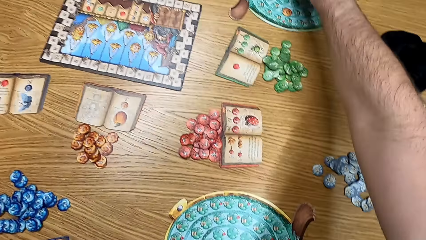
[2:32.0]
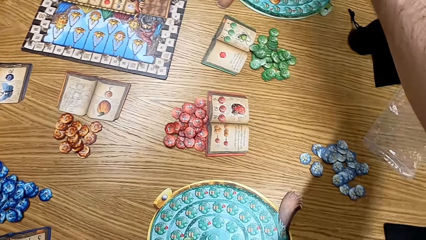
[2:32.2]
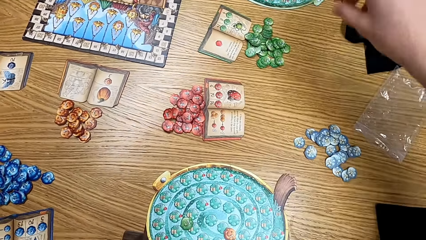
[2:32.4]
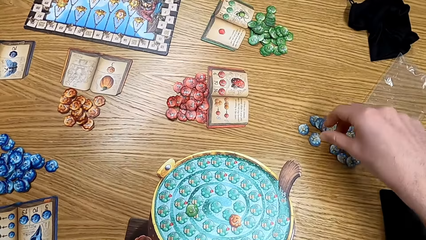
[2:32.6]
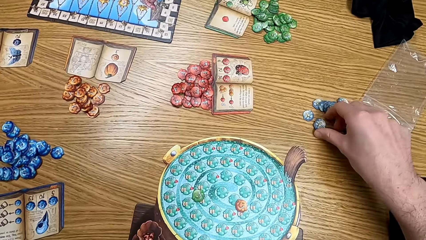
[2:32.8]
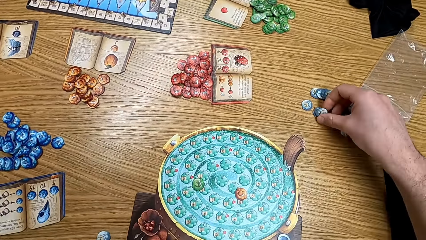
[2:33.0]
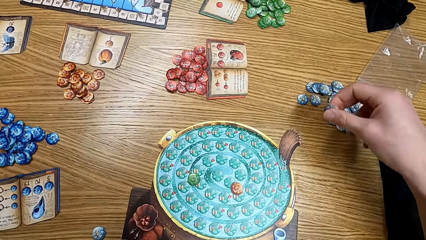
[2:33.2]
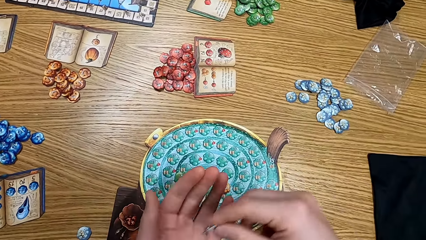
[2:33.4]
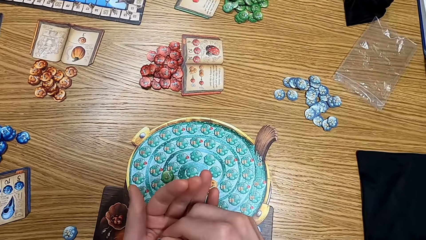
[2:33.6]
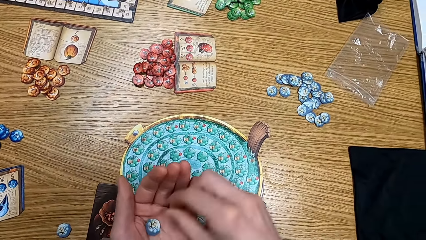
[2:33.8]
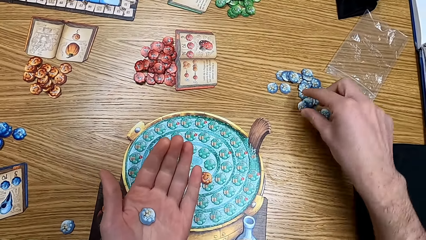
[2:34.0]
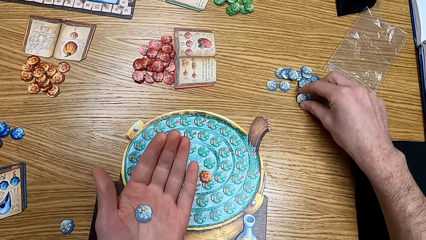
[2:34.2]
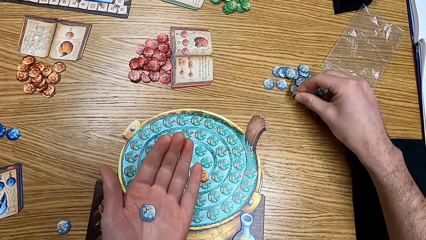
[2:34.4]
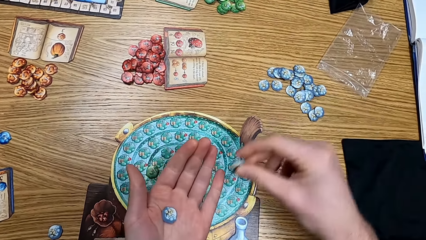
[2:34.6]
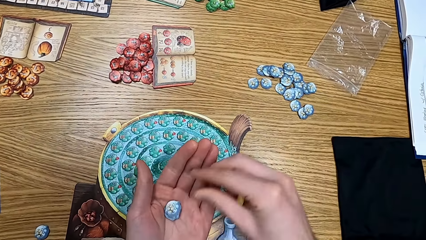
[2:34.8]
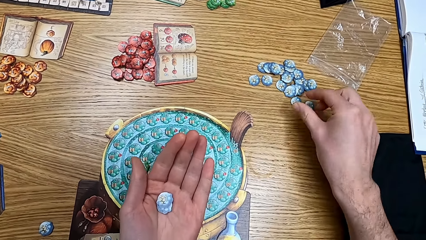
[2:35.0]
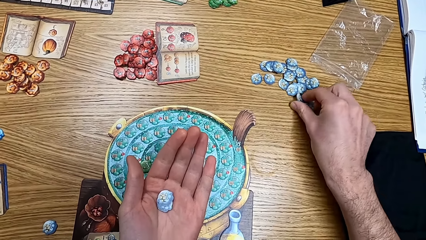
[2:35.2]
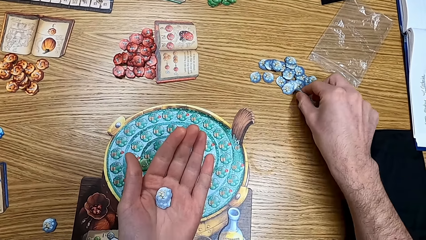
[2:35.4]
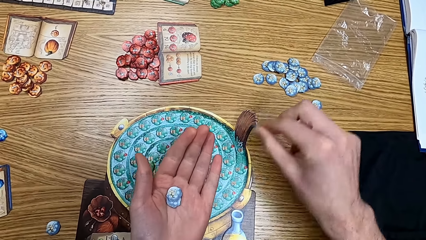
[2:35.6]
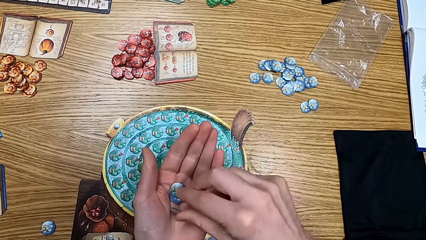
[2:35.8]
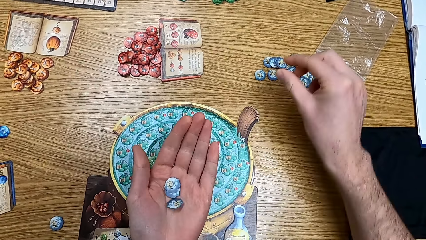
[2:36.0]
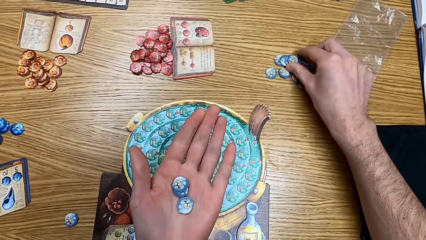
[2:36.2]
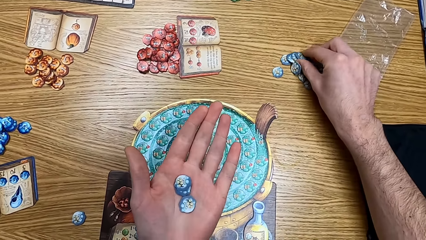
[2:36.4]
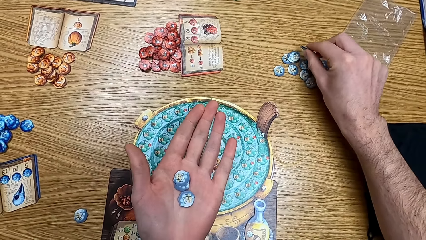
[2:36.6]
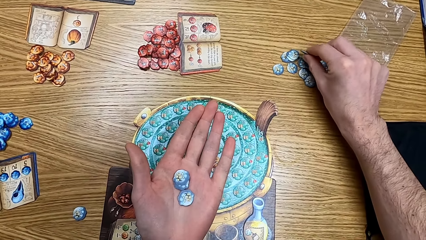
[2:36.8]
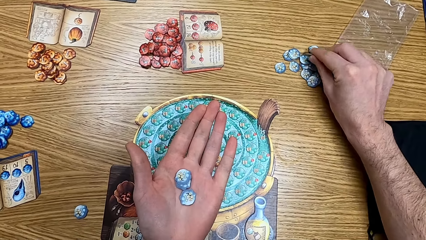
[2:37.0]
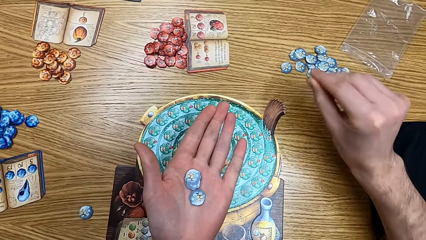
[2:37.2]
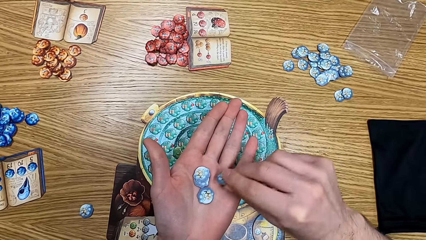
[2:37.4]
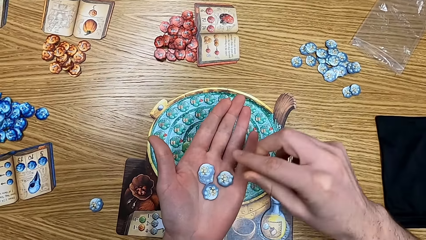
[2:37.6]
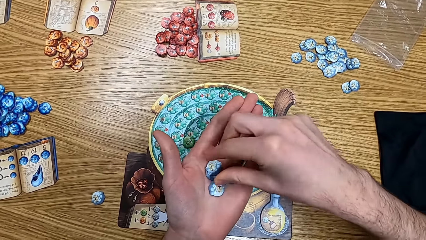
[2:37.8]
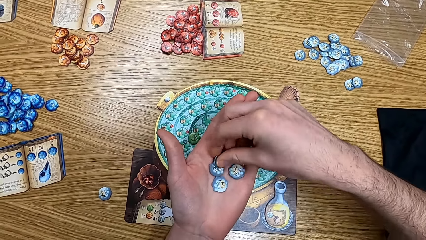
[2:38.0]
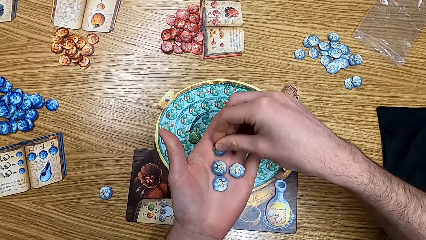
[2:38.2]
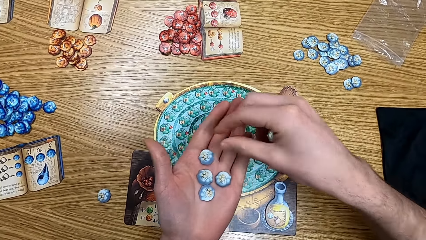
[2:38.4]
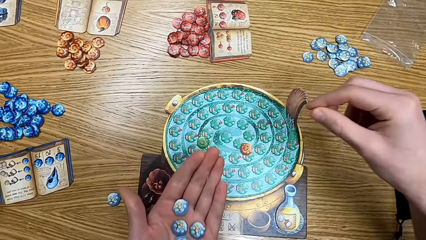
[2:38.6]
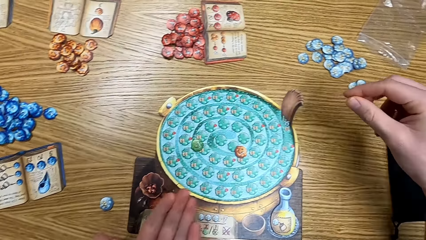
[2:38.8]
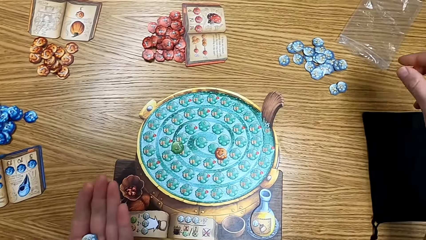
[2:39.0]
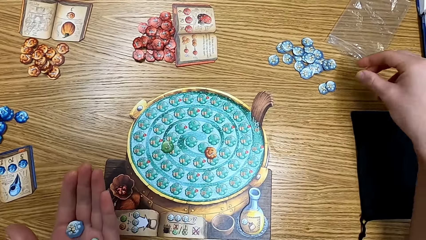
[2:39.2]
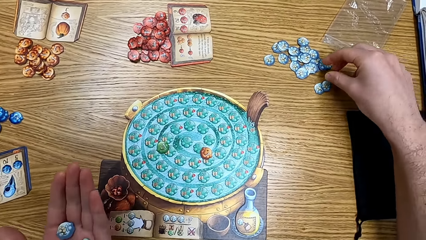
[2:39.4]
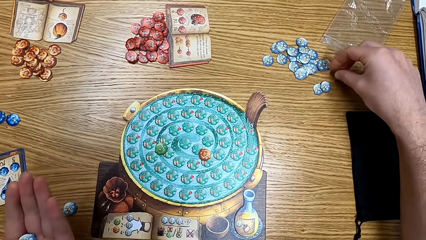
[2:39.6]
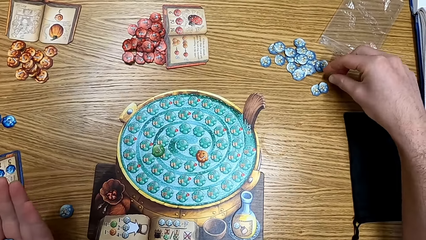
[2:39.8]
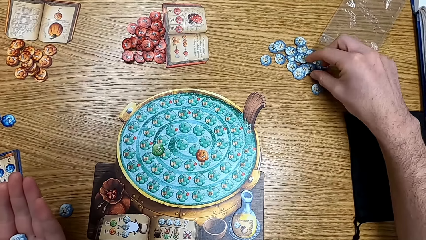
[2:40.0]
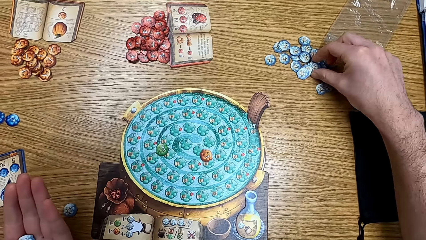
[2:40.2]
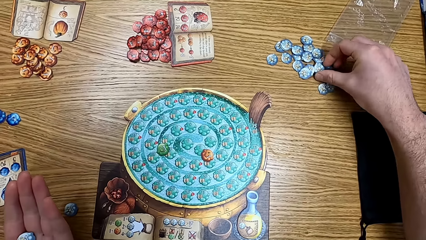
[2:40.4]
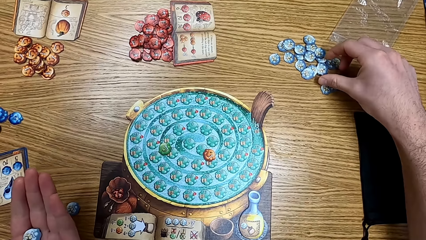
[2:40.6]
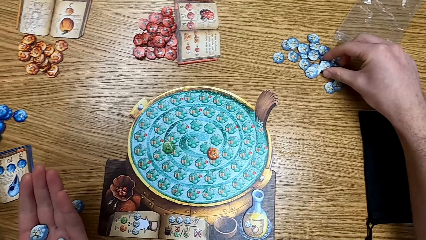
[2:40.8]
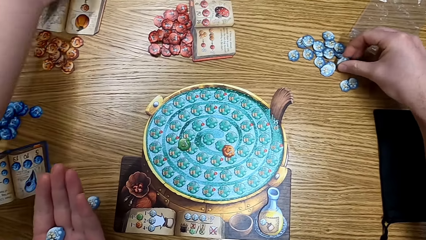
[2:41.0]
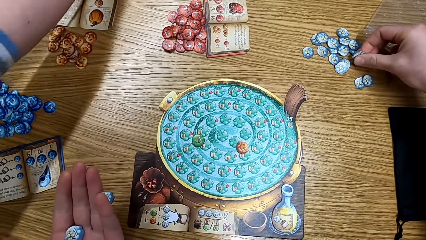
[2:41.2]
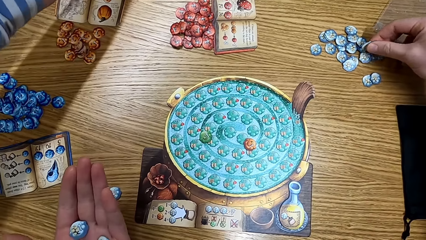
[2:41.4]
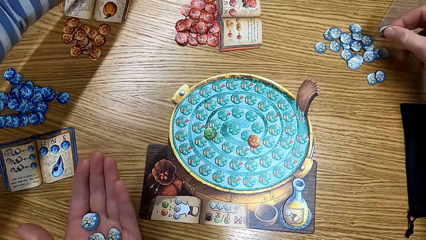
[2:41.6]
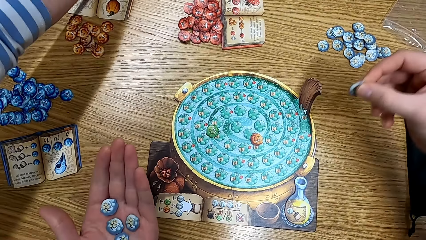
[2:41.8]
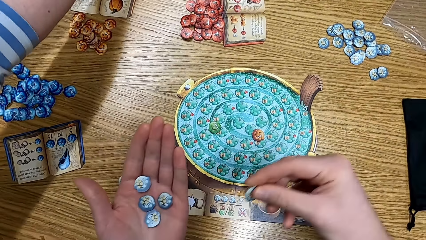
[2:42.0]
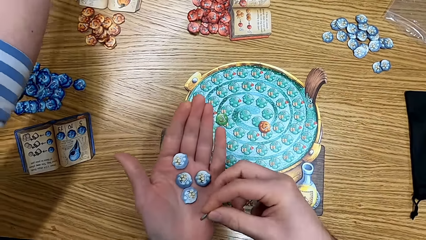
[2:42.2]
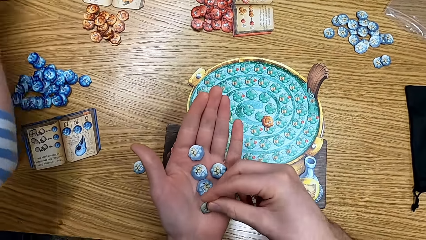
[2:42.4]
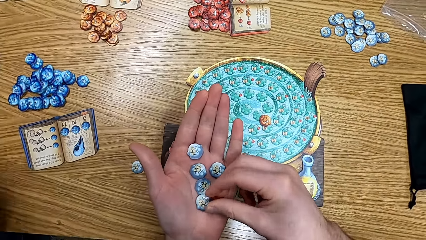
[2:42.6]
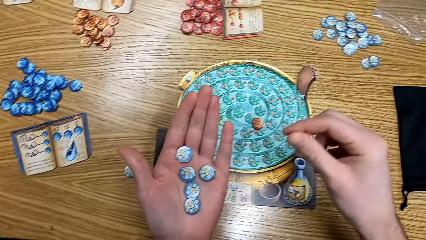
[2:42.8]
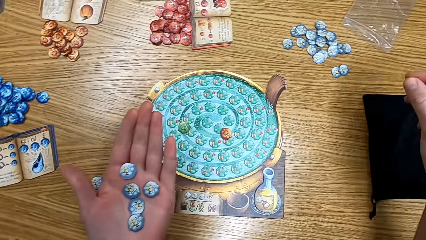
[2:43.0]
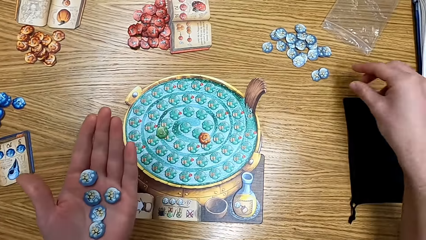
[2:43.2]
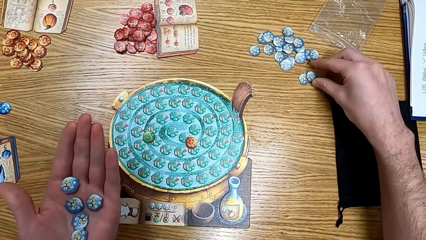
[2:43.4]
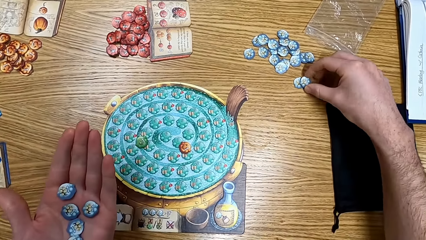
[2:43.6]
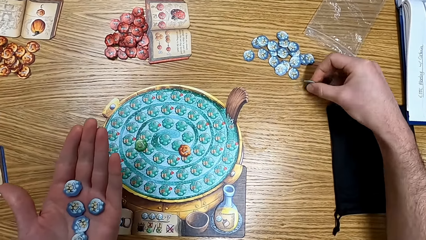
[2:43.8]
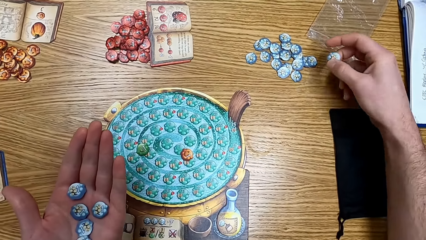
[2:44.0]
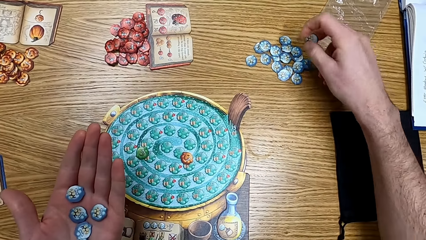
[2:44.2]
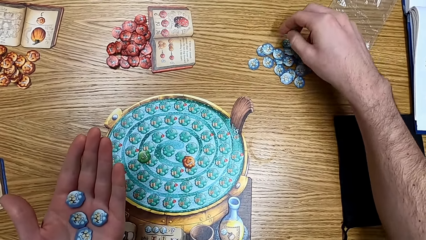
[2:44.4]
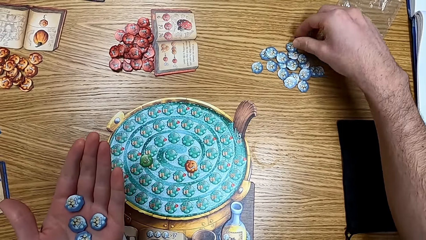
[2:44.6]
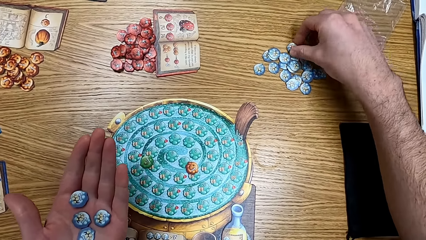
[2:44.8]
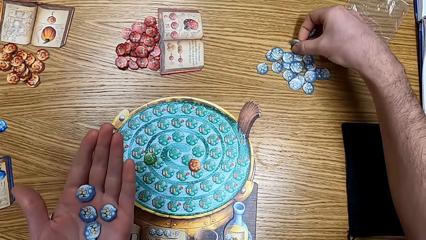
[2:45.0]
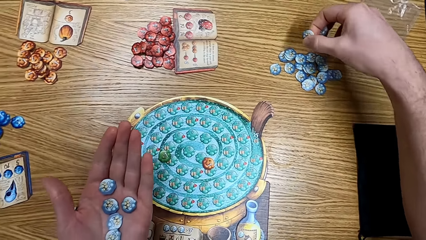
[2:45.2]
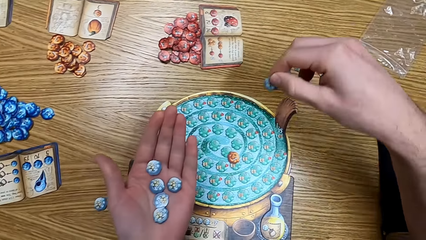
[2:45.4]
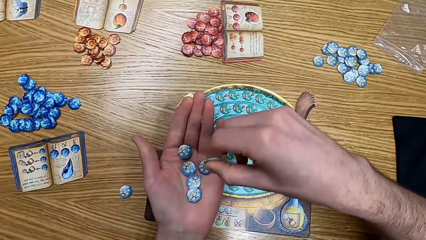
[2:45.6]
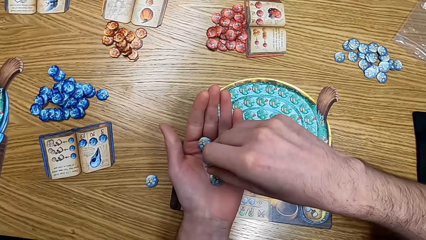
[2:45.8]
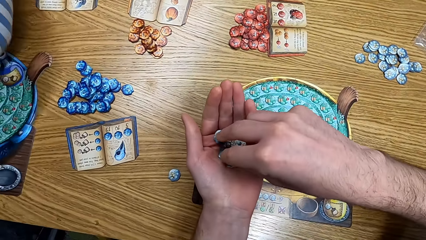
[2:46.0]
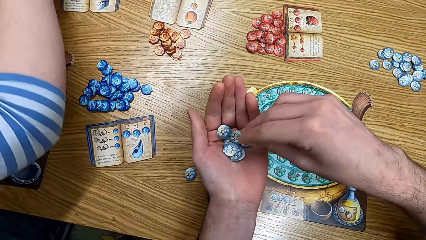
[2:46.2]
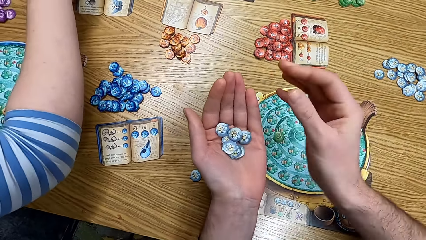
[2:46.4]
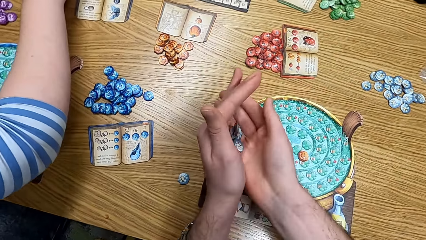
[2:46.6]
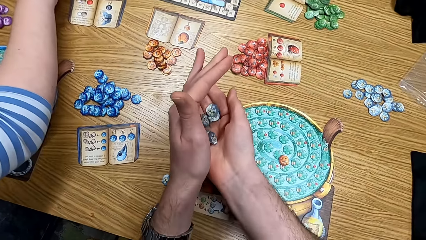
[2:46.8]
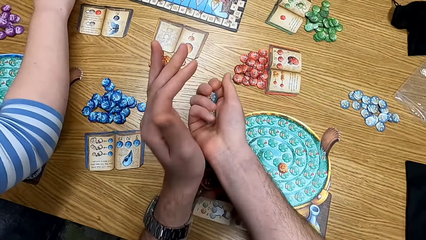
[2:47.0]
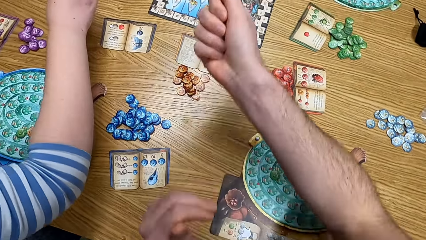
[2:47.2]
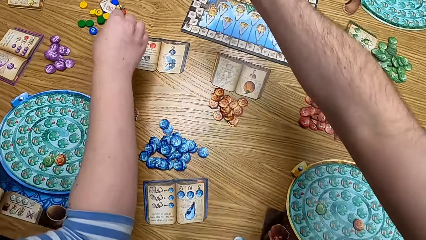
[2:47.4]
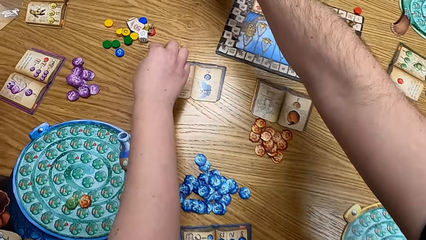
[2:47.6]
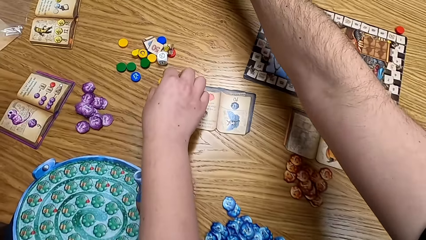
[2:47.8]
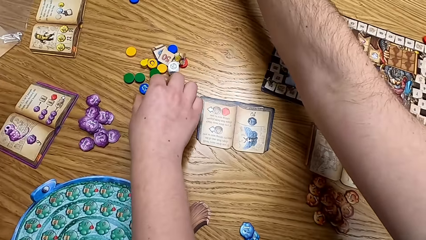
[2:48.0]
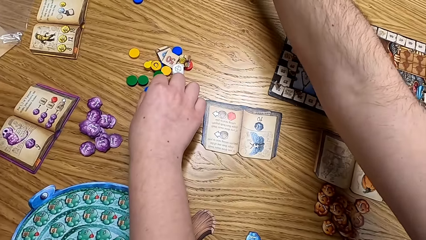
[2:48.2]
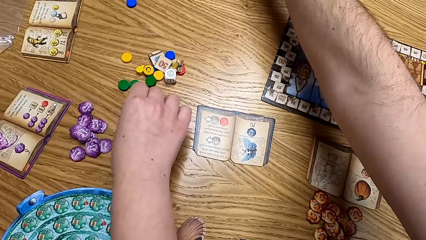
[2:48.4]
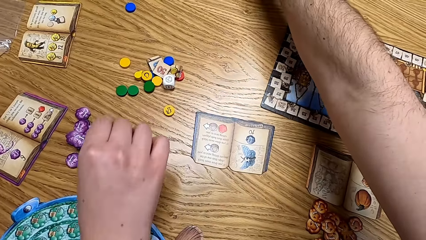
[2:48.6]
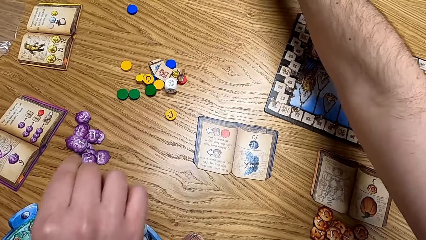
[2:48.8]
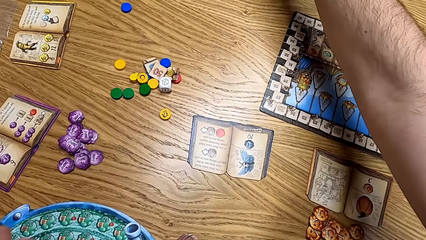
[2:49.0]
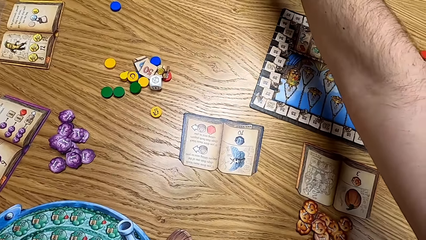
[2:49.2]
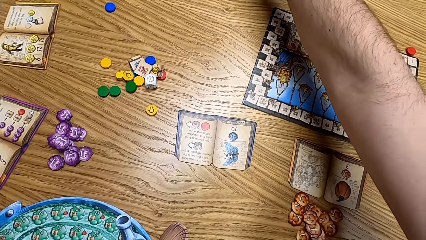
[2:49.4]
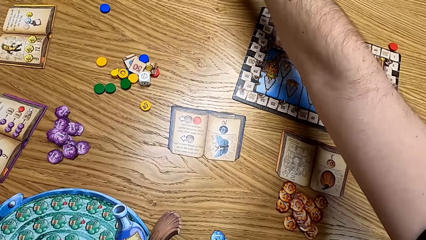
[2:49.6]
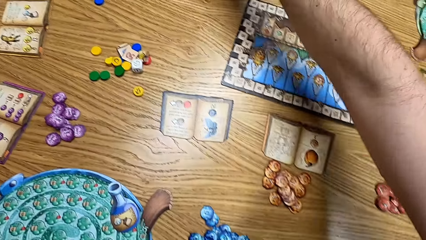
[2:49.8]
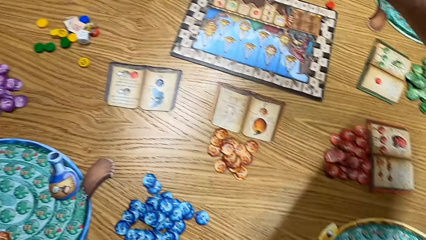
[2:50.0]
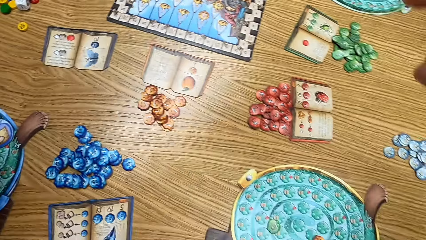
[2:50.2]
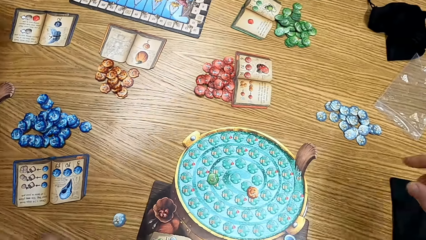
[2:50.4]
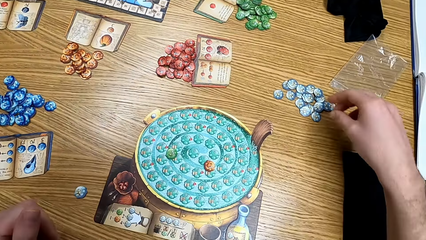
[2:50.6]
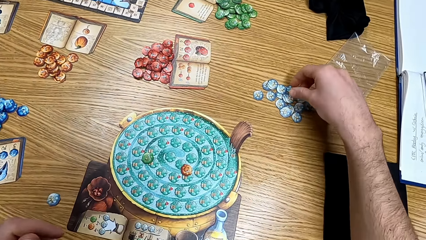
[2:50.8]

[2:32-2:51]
The camera wearer puts the tokens on the board. They put the papers on the table. They remove the token from the table. They pick the papers from the table. They put the papers on the table. They put the tokens on the board.
